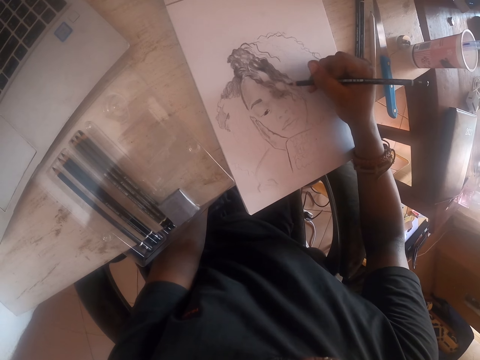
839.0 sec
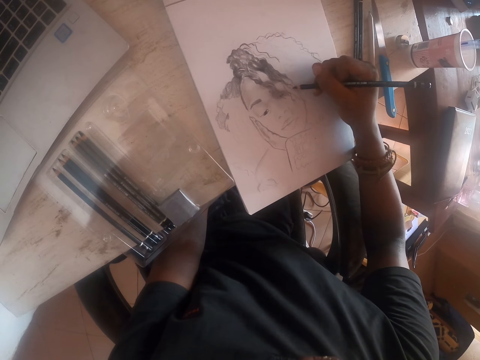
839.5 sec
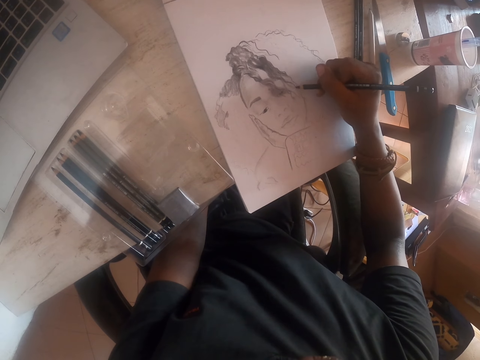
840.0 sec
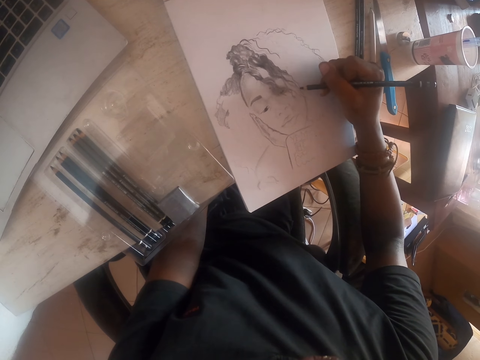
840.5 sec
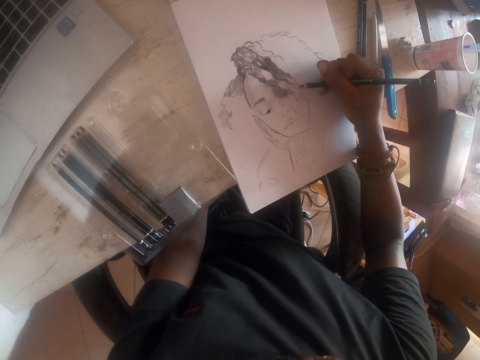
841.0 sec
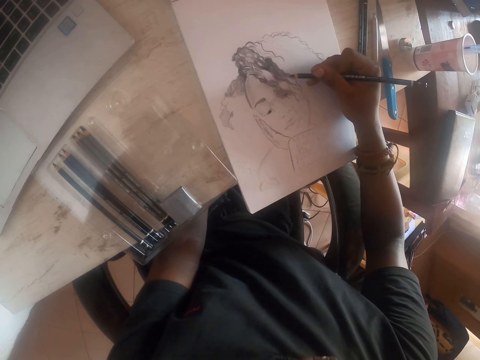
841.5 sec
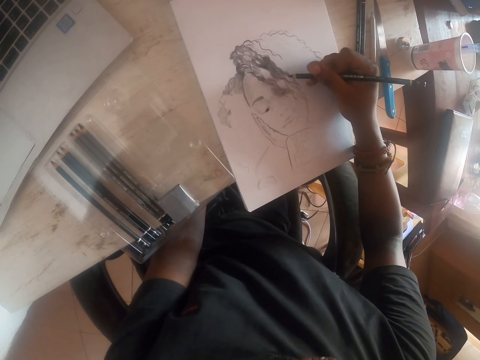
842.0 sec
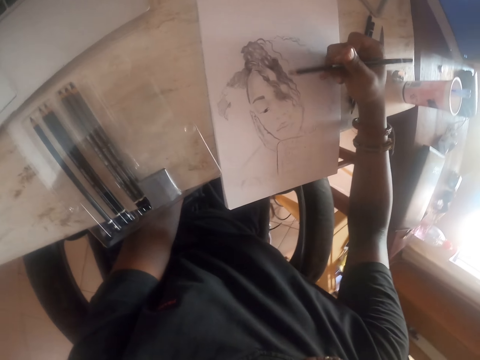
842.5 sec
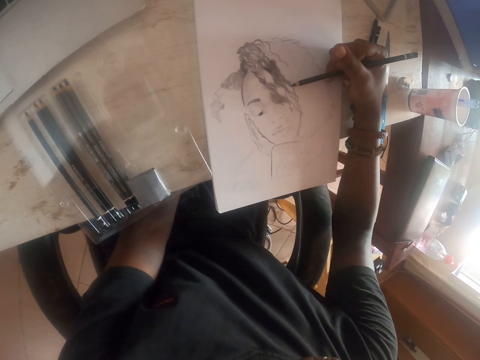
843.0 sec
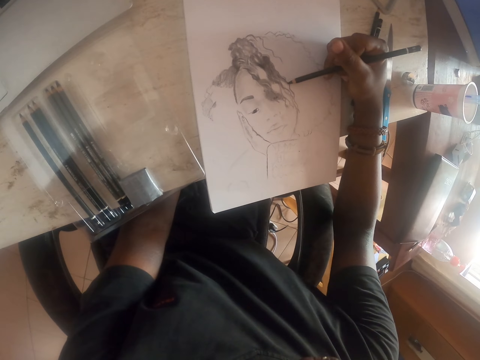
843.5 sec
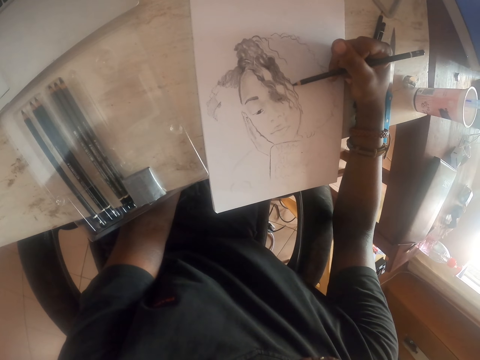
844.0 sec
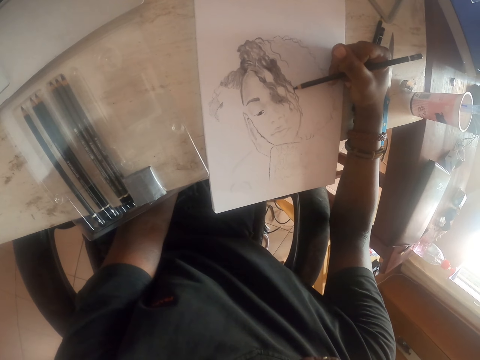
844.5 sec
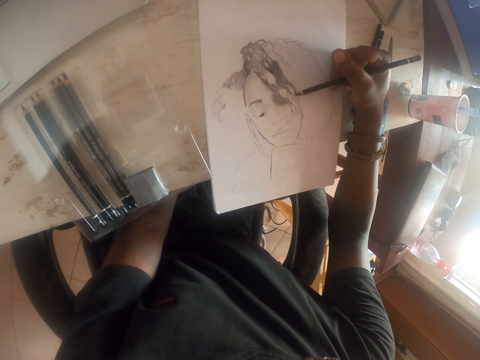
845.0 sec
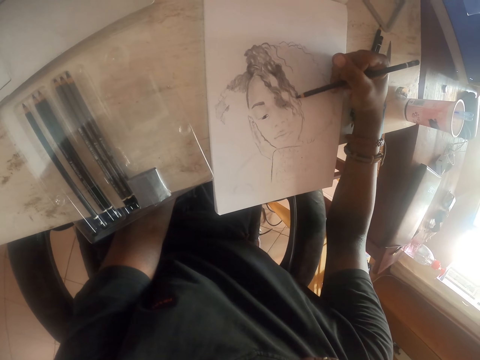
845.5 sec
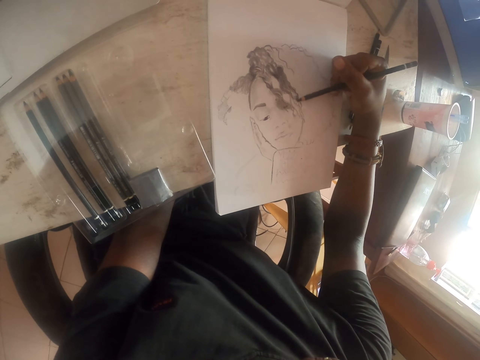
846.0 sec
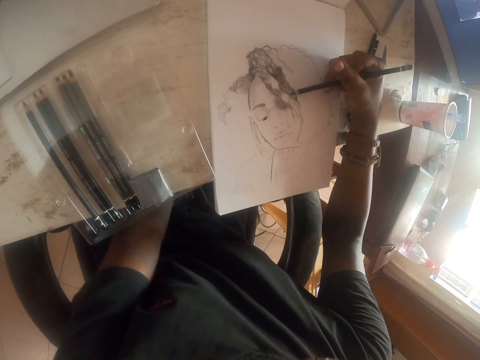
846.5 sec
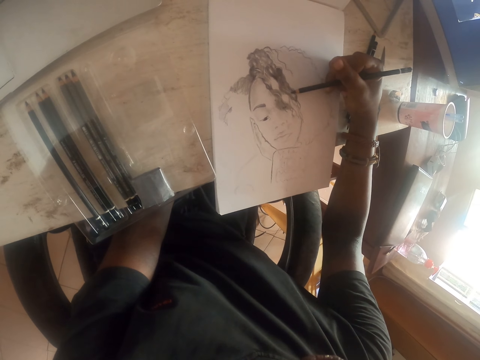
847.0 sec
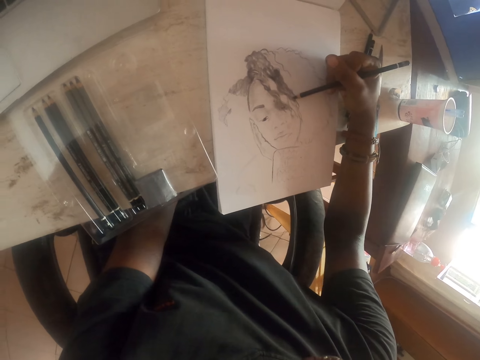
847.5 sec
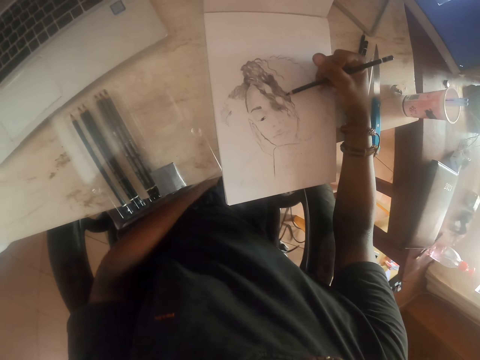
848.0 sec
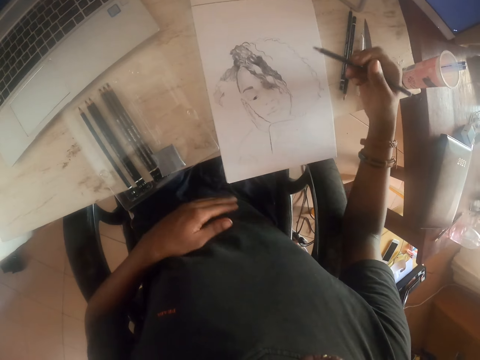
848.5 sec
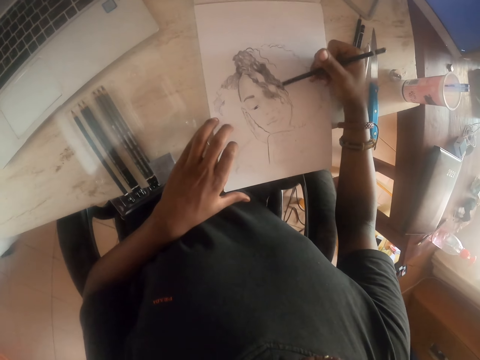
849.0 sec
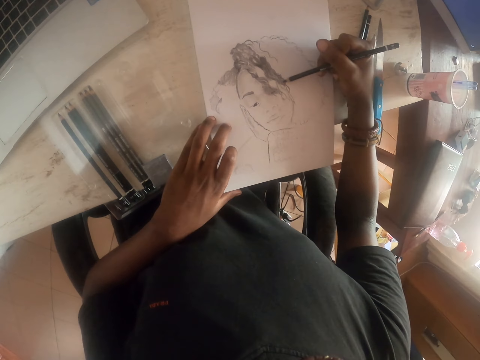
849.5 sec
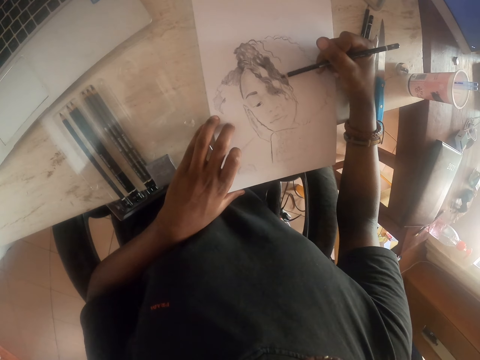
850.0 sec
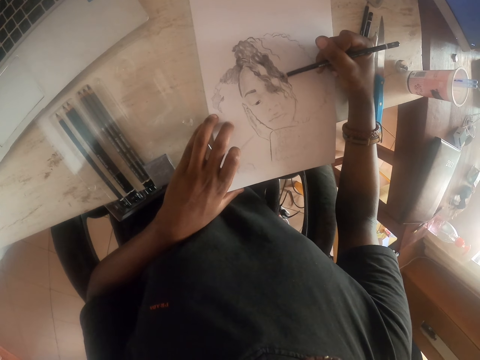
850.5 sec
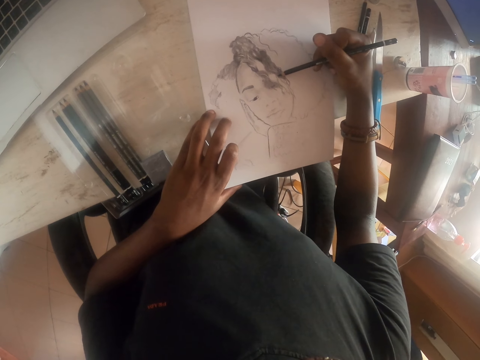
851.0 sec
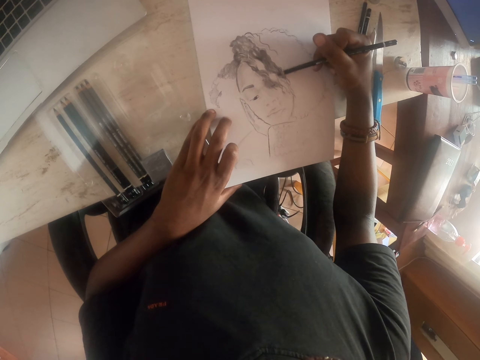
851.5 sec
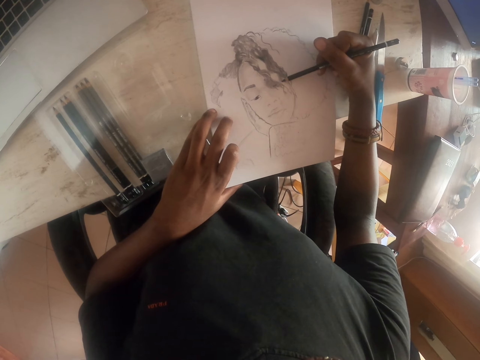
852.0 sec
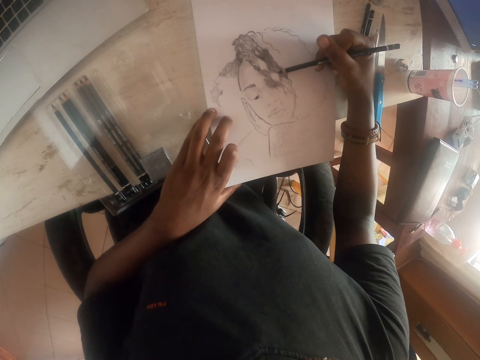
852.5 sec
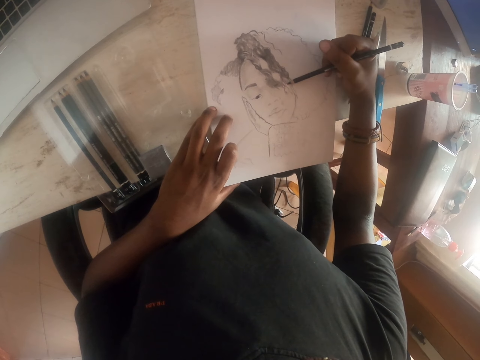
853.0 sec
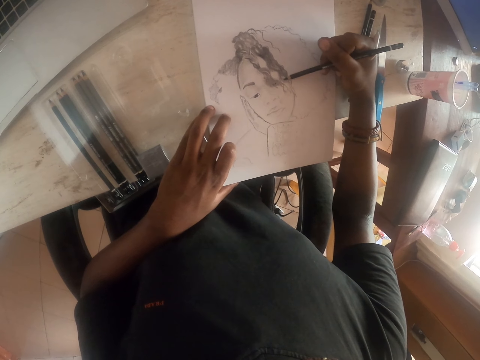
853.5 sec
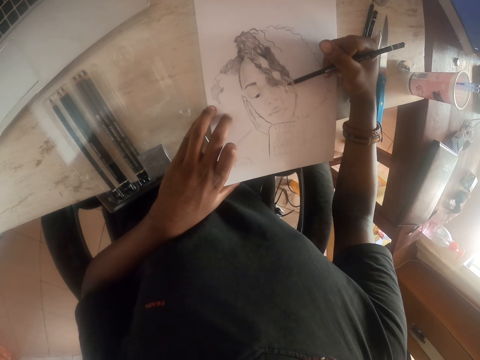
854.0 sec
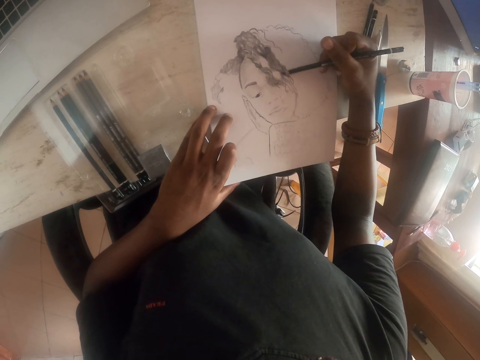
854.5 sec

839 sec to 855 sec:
The camera wearer draws. They touch the paper.

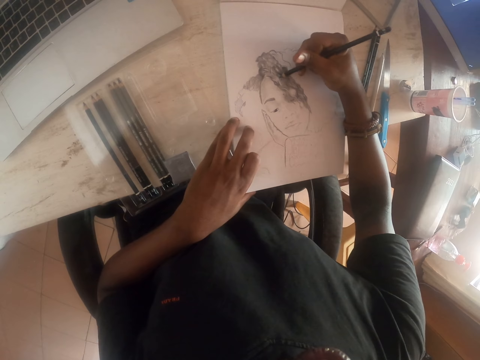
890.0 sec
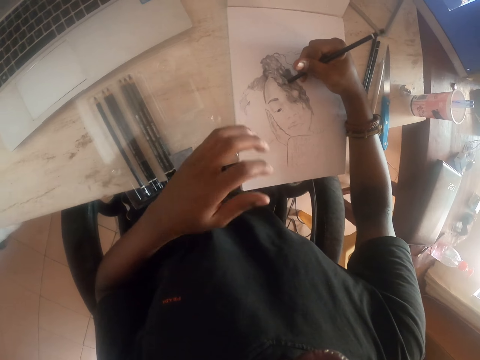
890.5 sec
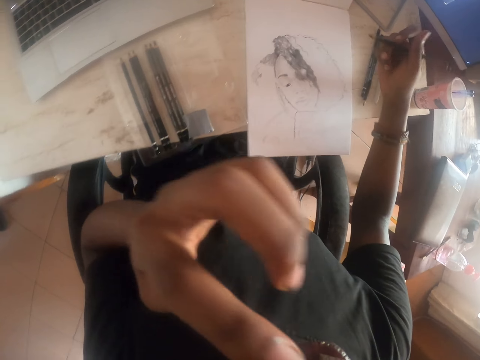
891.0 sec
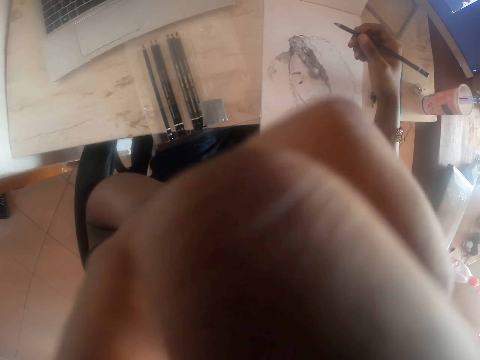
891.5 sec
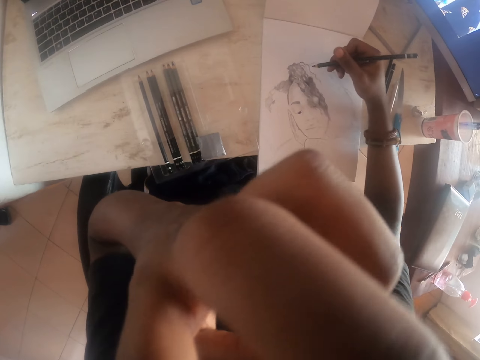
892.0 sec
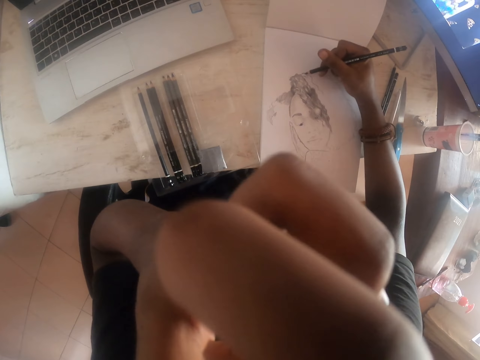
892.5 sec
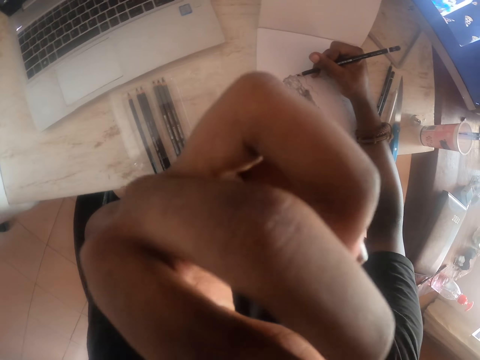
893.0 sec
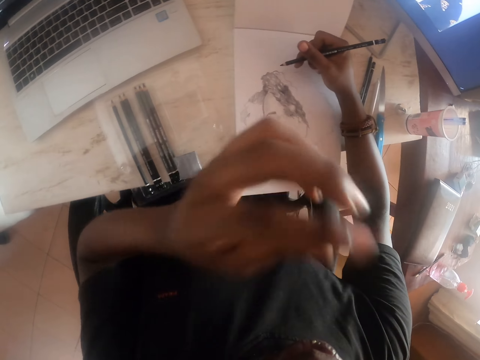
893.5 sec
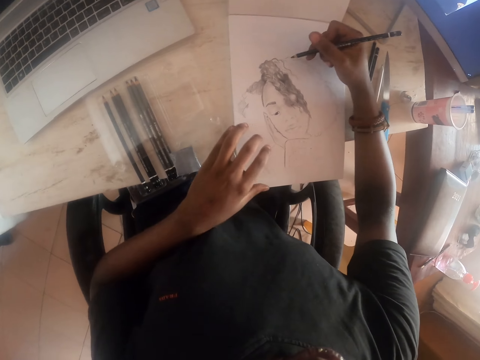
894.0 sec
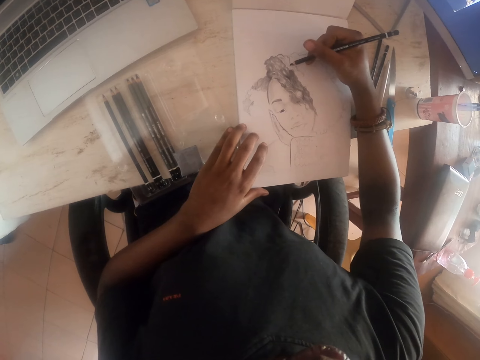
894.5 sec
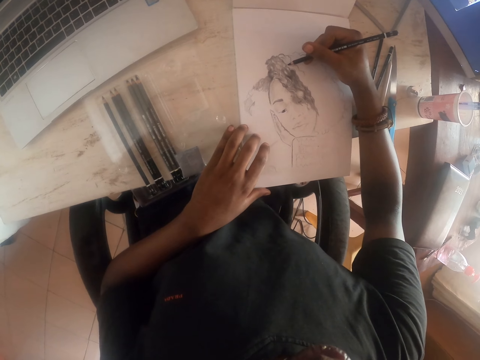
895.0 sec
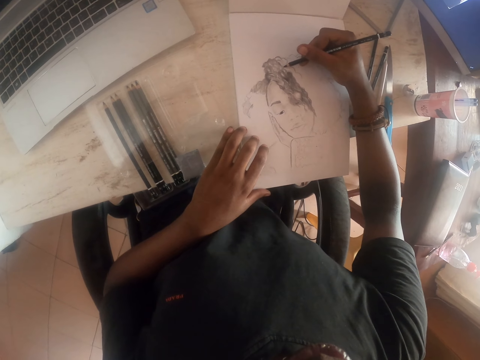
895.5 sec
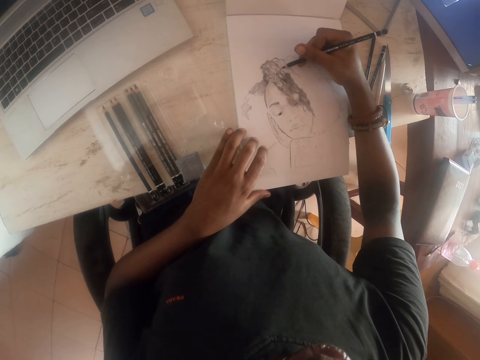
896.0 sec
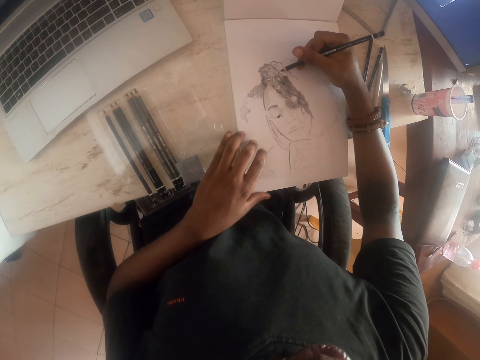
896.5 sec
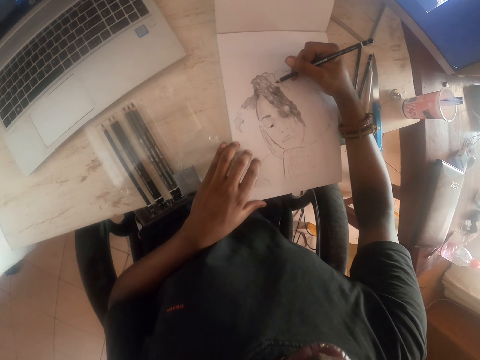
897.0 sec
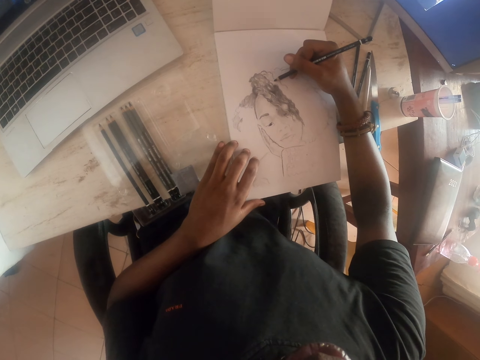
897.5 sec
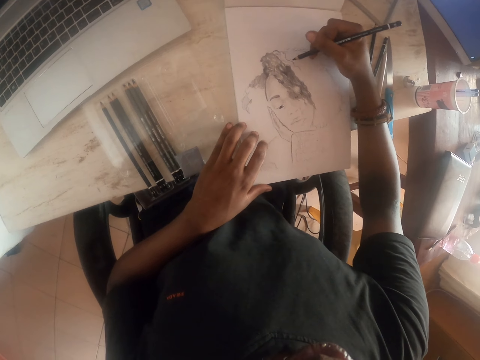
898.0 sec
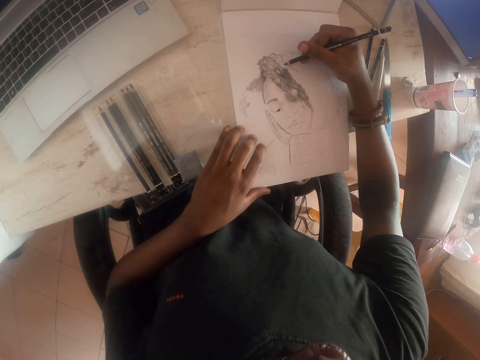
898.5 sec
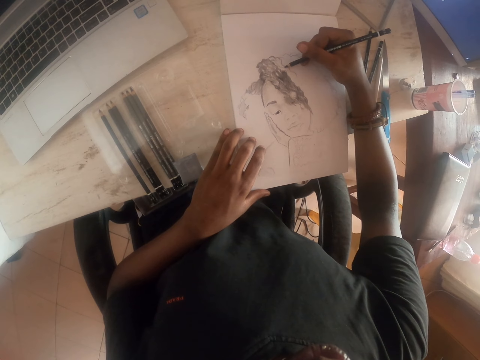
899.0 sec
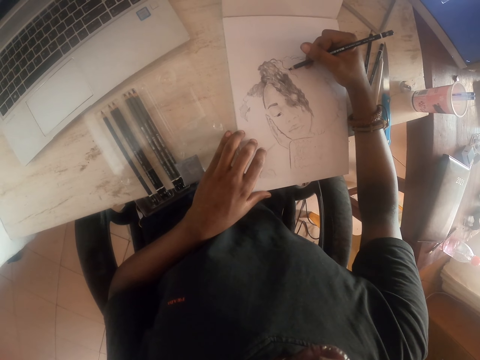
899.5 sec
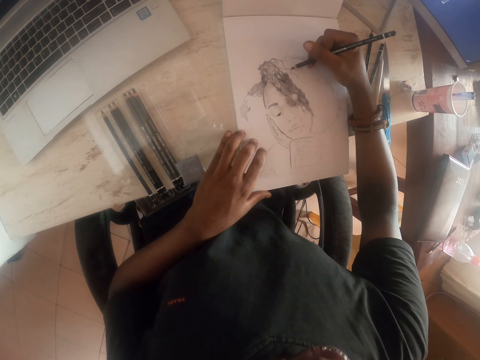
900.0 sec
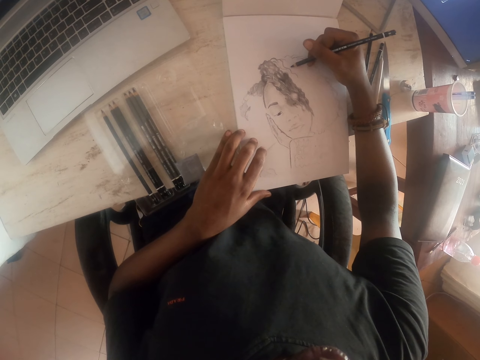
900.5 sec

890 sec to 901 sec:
The camera wearer touches their face. They touch the paper. They draw.
